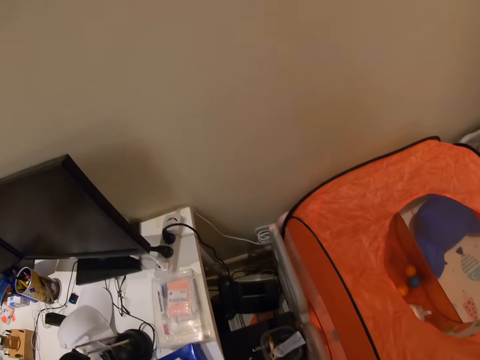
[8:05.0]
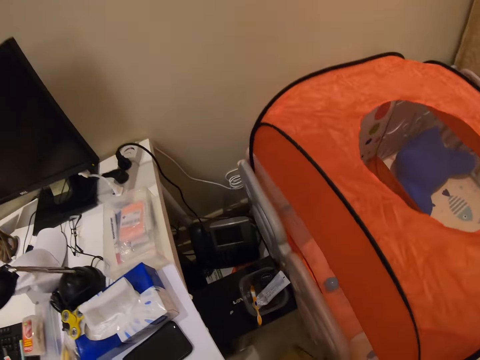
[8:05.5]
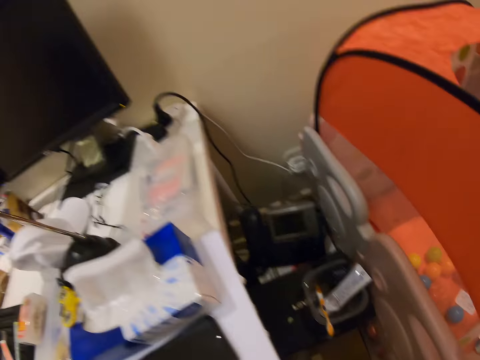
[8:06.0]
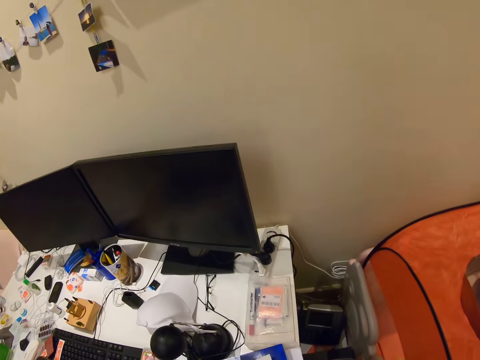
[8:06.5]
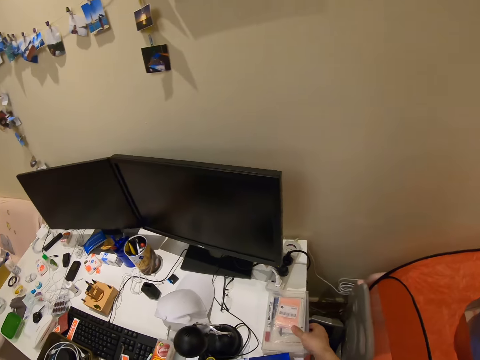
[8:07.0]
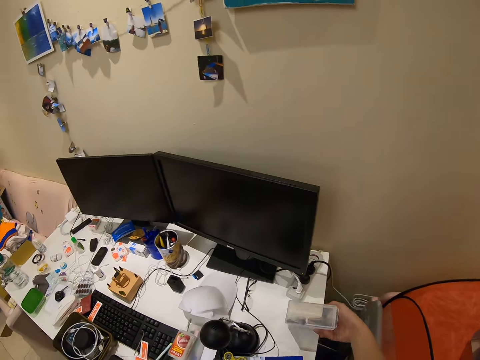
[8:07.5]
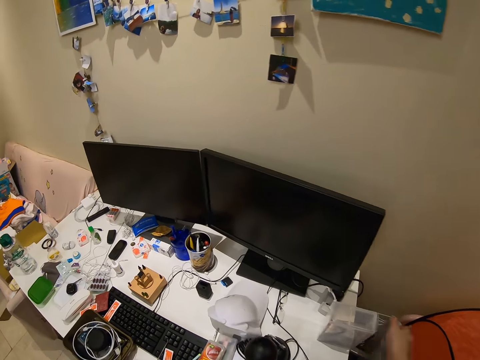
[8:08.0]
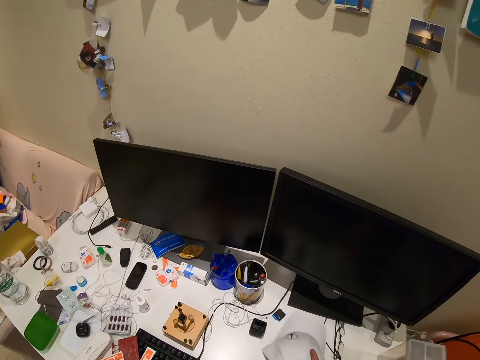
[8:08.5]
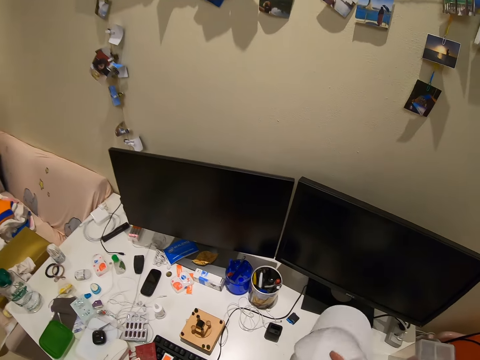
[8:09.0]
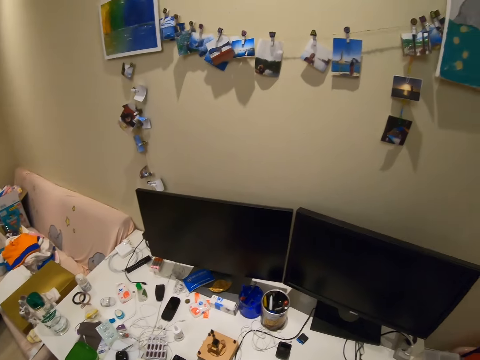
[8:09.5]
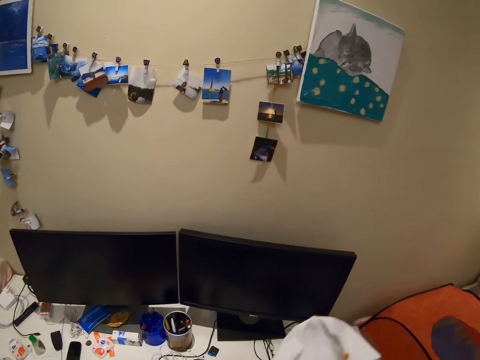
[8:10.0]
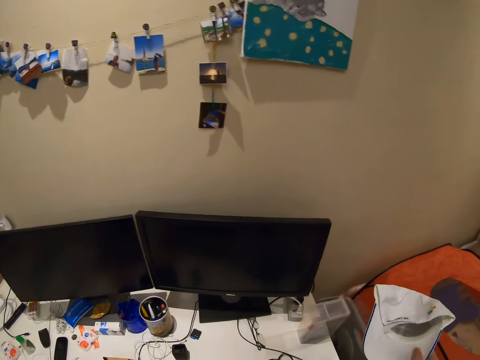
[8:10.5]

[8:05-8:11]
The camera wearer takes a box.

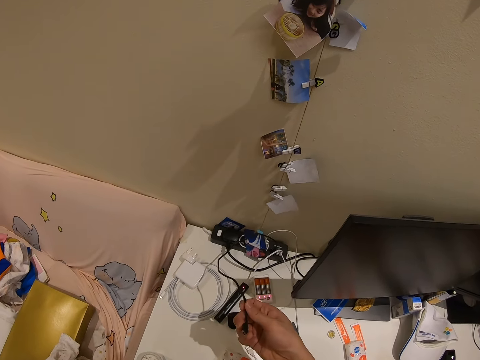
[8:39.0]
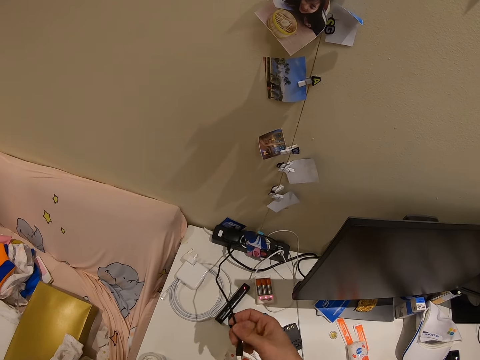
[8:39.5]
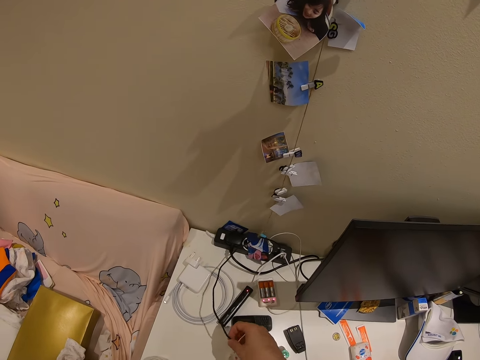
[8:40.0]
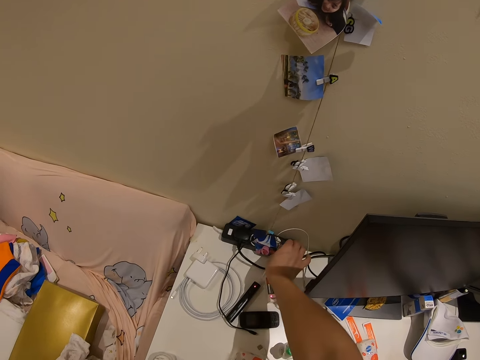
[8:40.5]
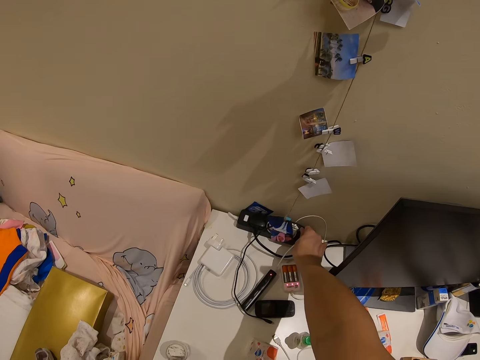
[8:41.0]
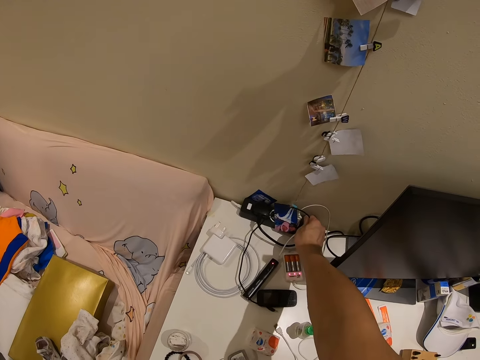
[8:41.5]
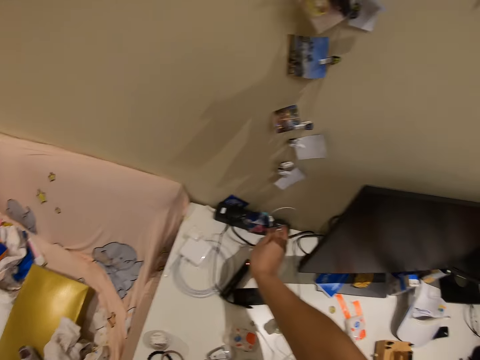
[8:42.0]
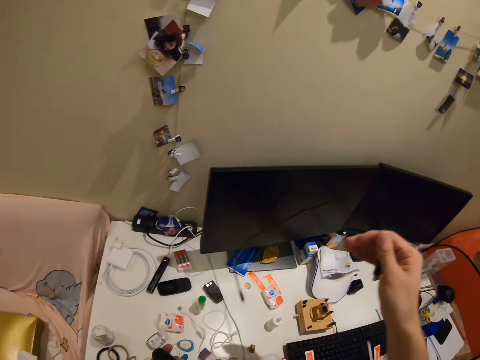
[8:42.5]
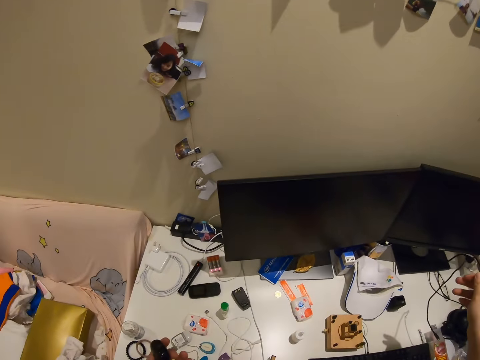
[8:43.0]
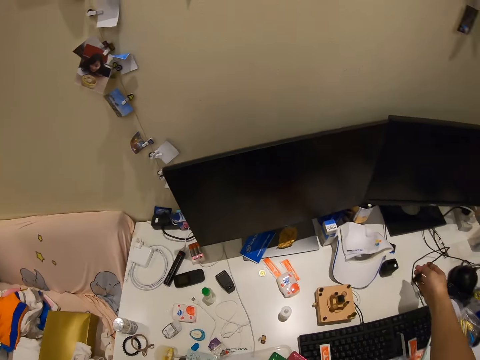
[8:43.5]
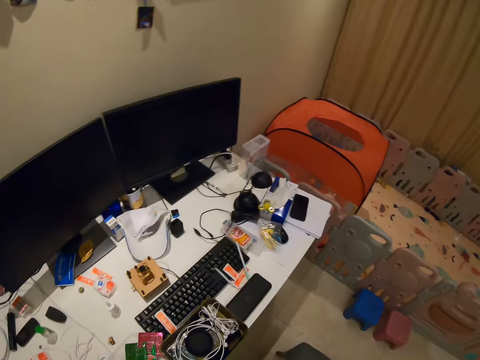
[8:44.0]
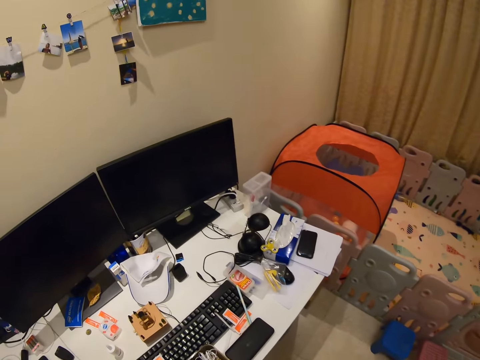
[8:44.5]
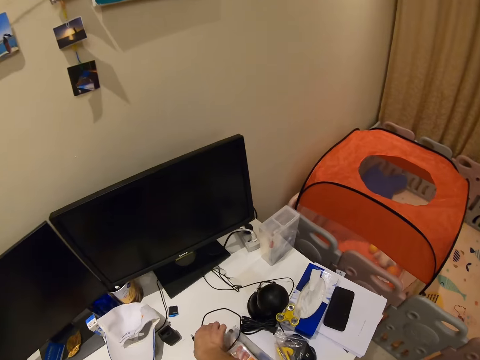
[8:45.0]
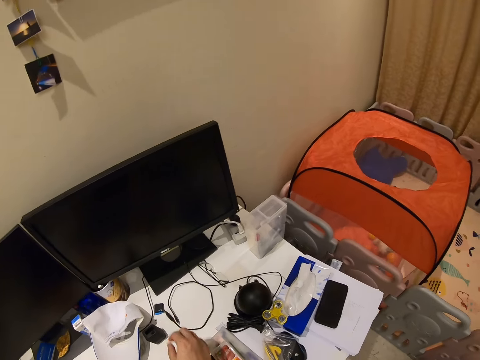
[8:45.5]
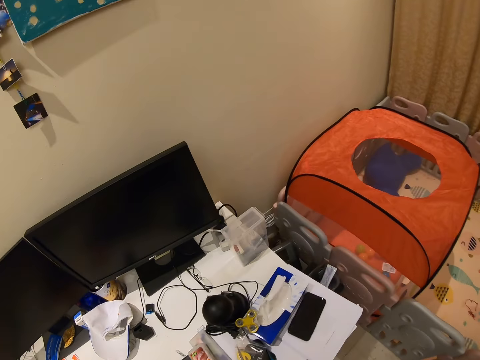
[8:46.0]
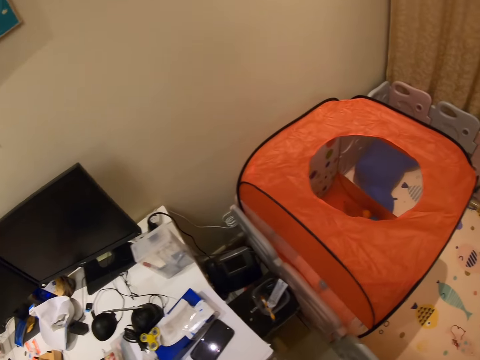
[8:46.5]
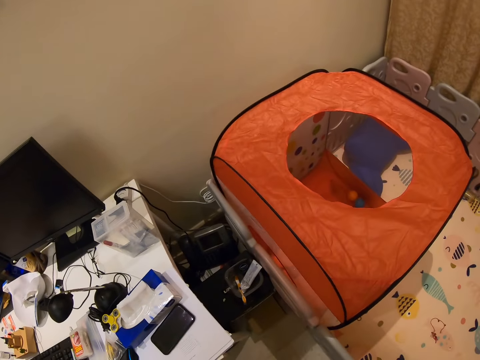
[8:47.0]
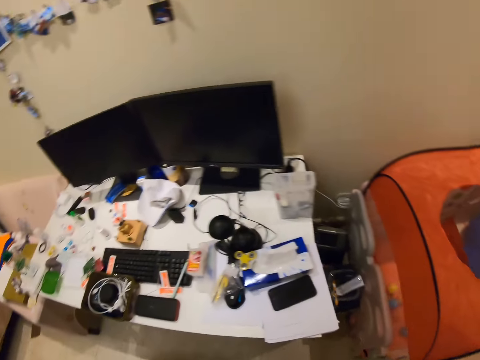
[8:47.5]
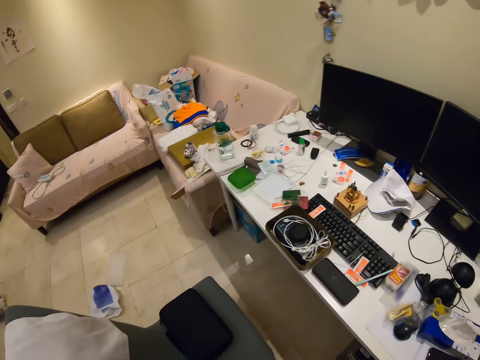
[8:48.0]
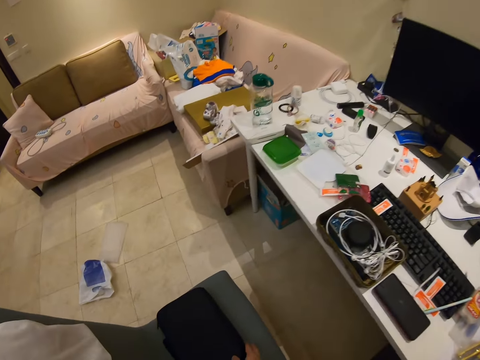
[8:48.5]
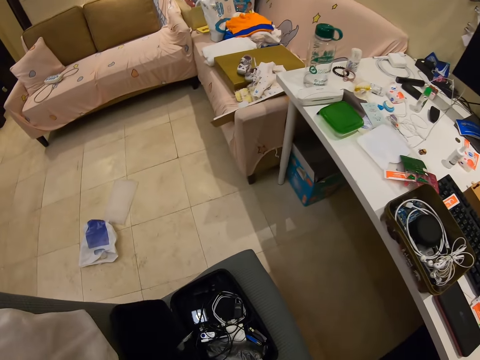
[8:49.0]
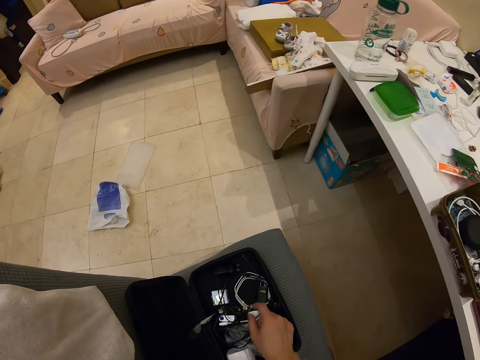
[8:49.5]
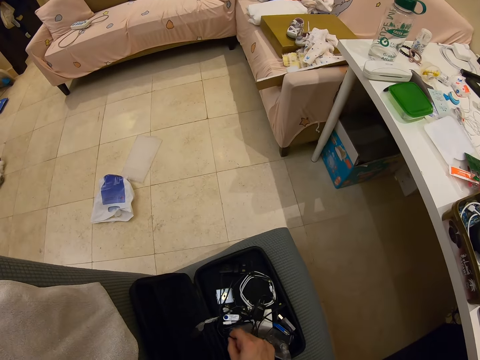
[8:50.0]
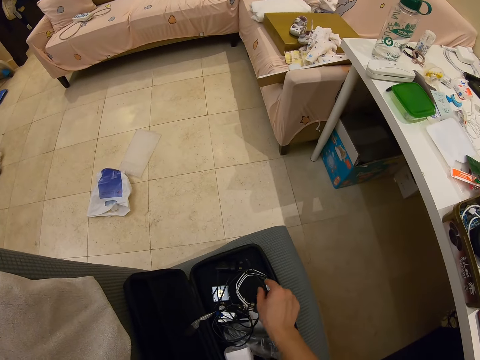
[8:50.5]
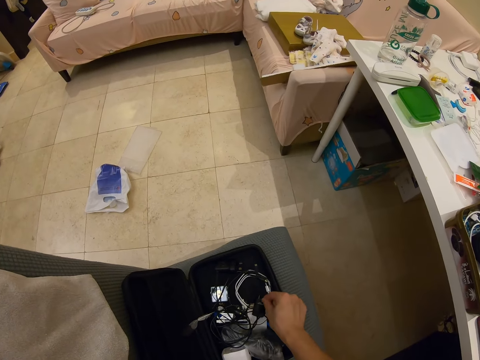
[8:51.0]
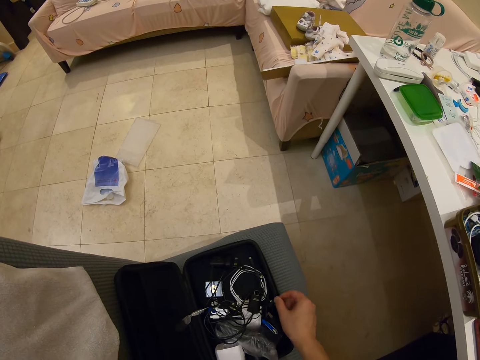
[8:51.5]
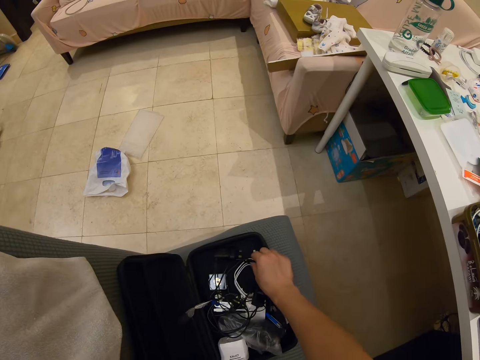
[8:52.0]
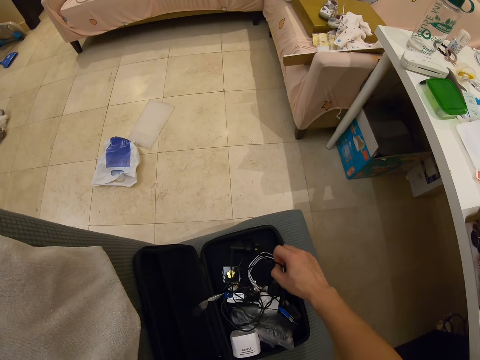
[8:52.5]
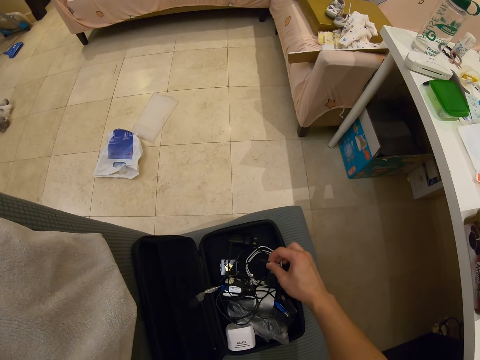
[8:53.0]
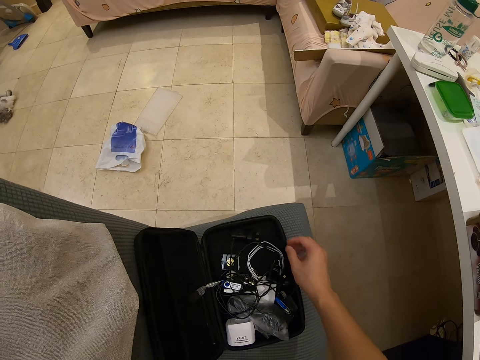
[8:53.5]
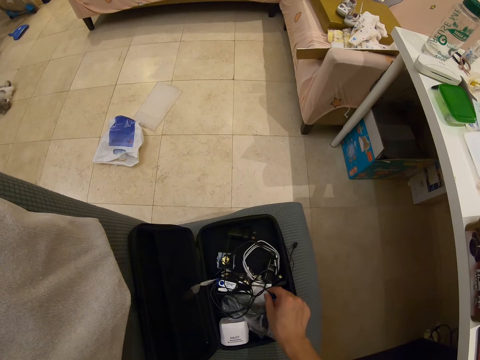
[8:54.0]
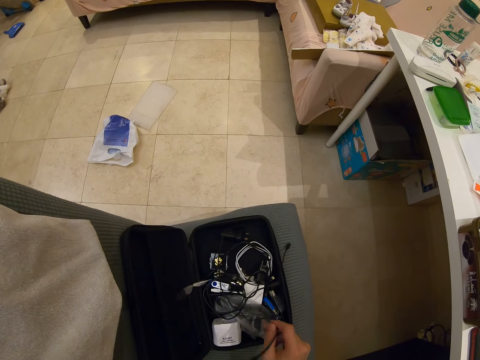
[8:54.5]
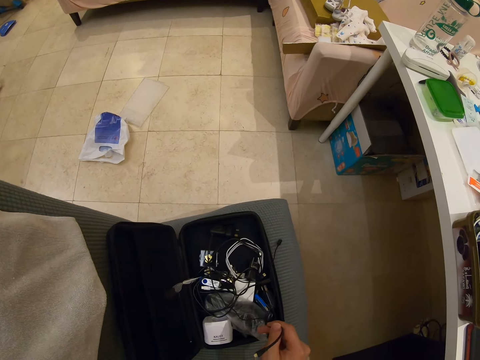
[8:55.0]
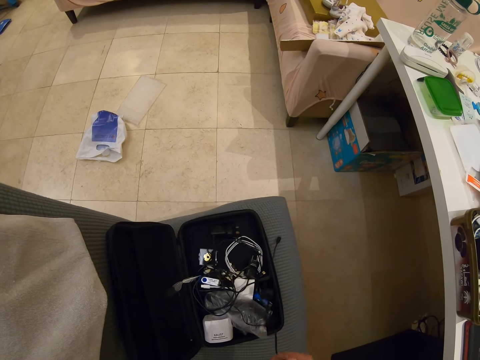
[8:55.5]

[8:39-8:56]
The camera wearer does something. They turn the camera. They look for something.

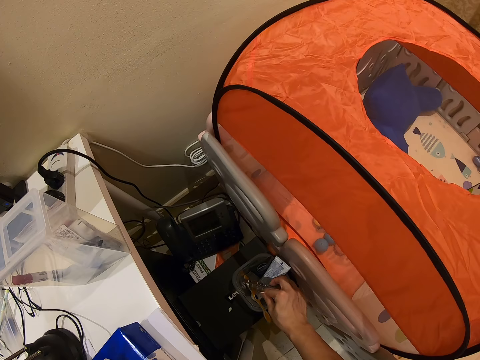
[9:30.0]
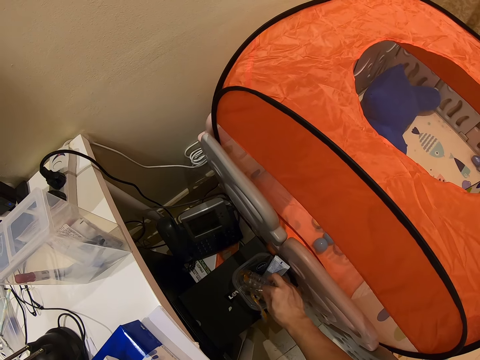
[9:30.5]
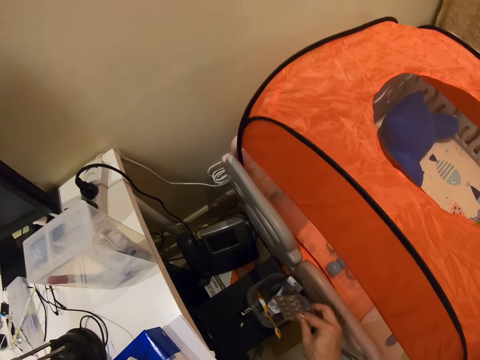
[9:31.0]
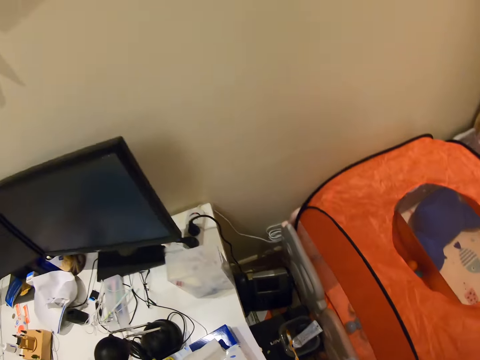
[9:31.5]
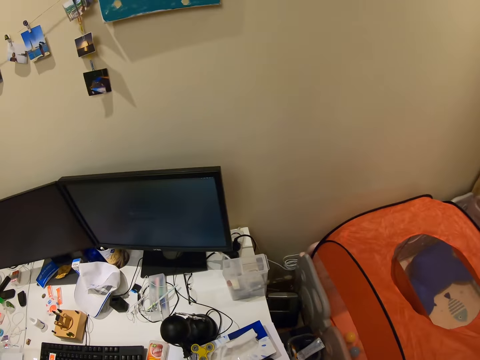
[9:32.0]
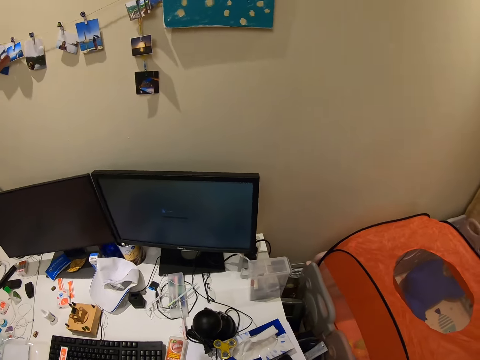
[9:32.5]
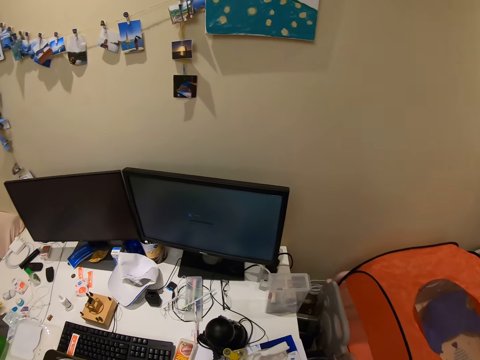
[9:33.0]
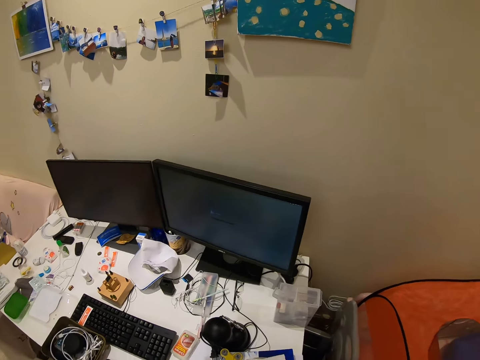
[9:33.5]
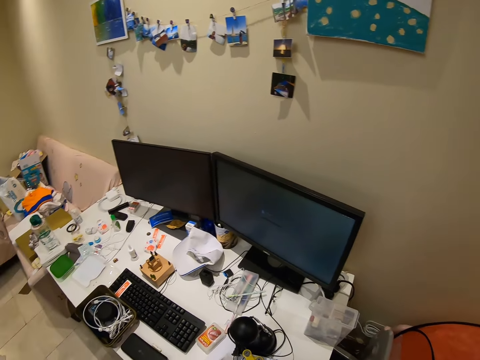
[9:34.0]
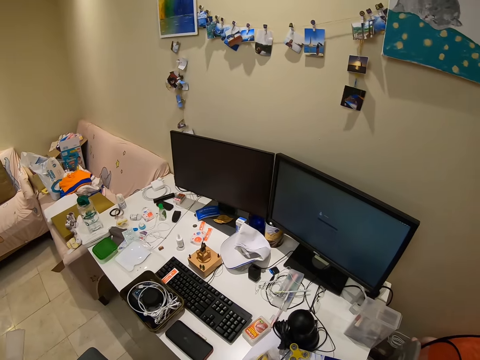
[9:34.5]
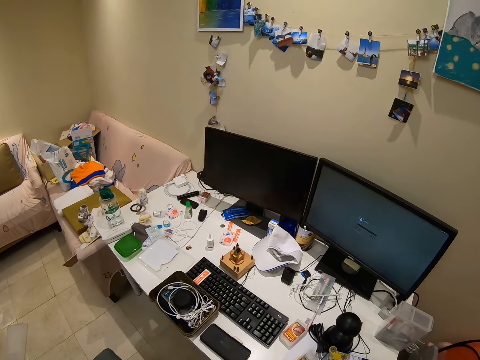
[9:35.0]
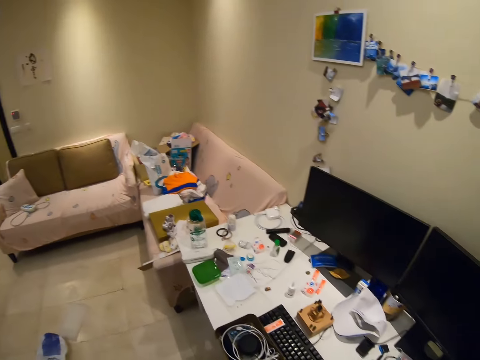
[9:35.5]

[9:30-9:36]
The camera wearer picks up an object from the dustbin.
